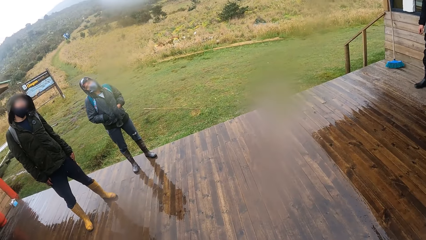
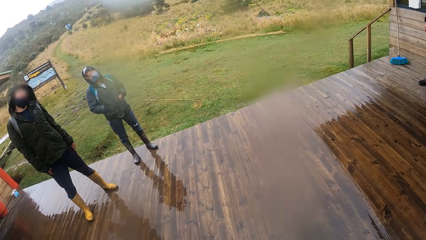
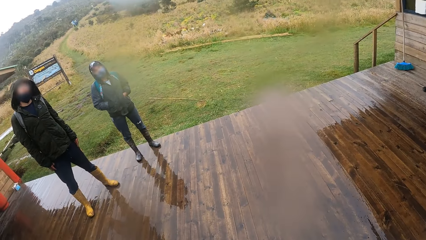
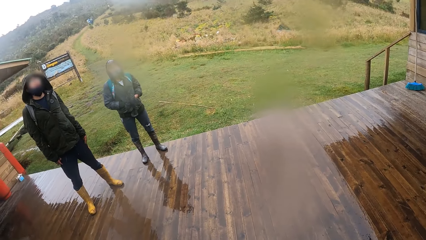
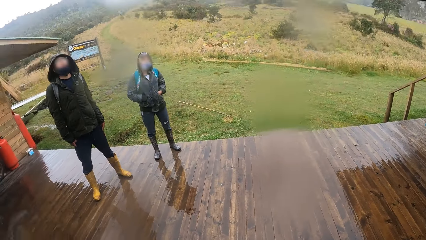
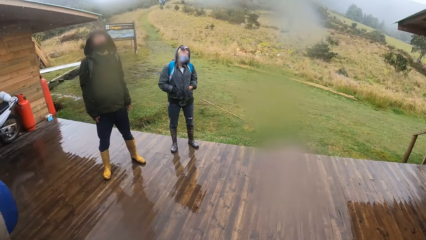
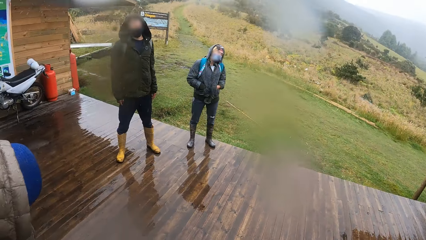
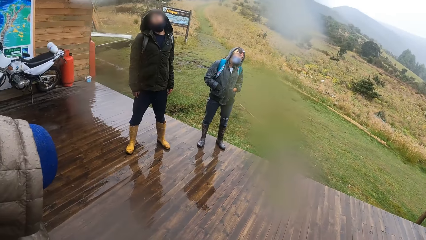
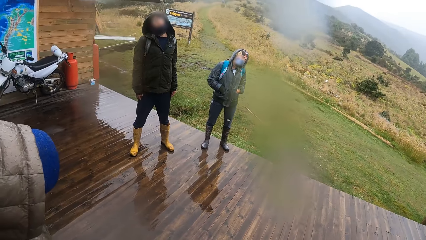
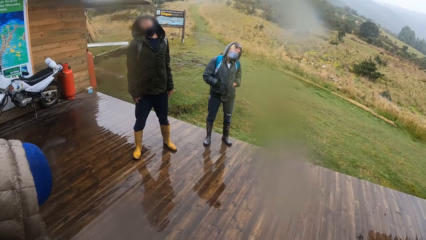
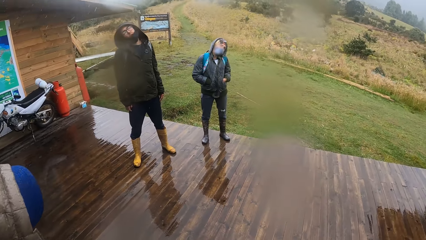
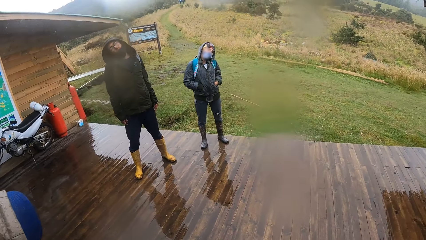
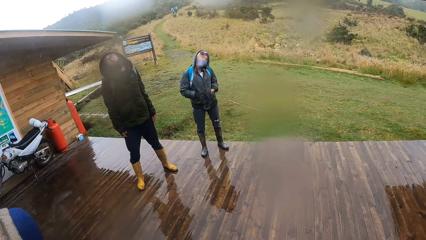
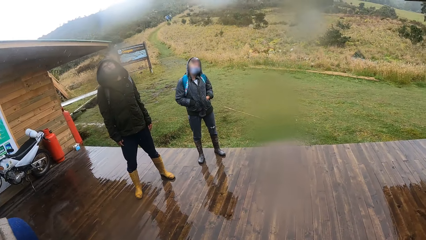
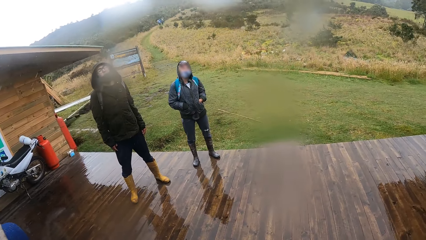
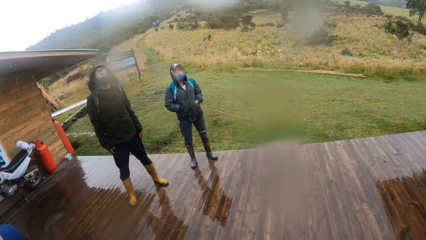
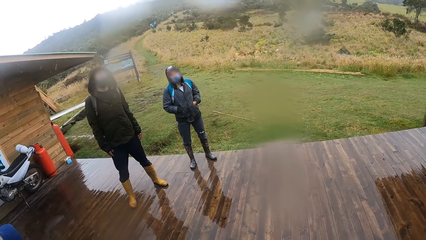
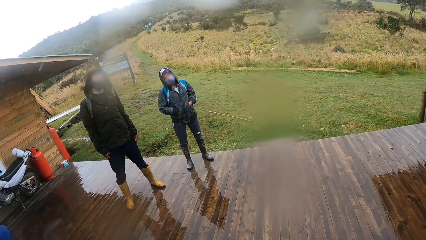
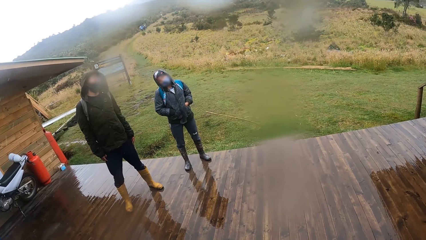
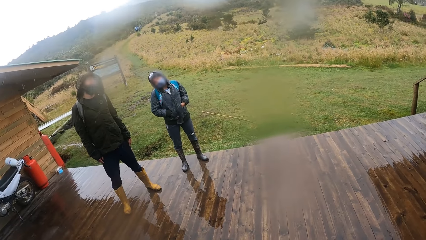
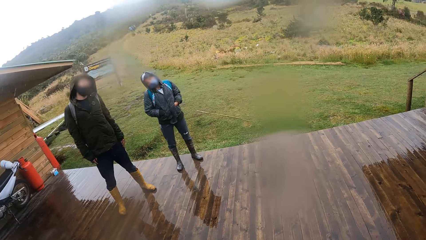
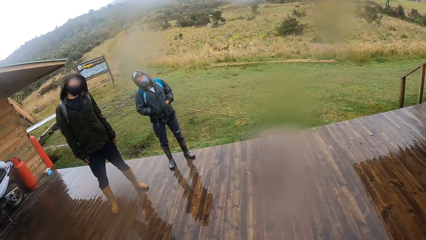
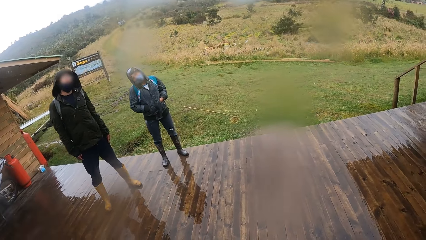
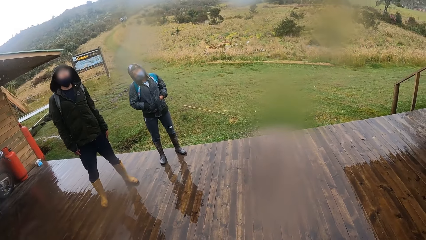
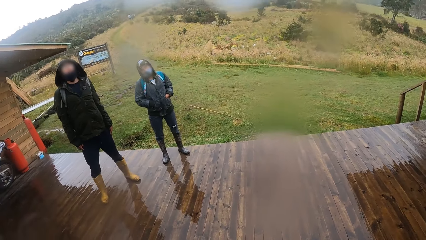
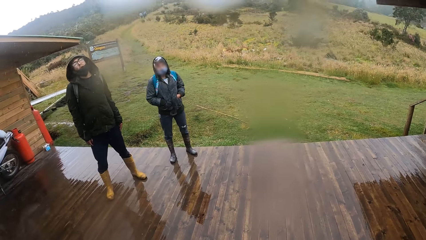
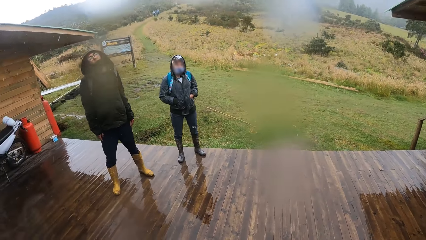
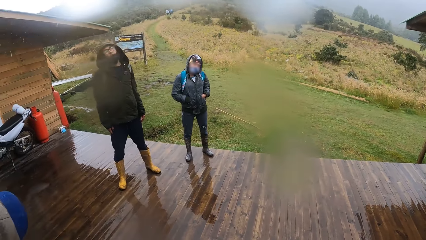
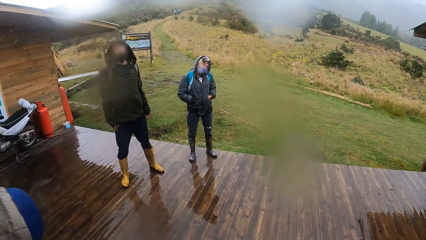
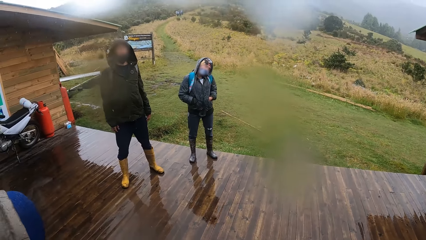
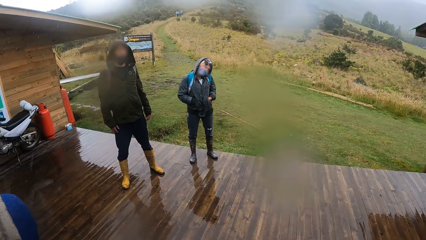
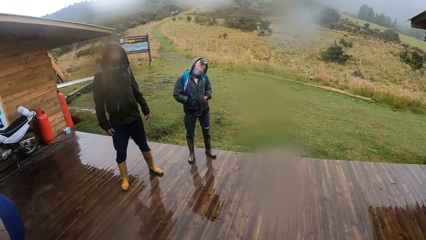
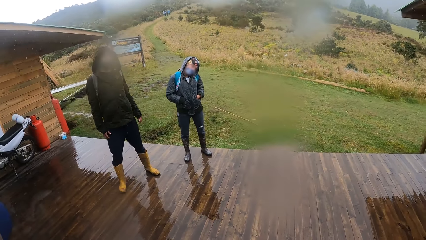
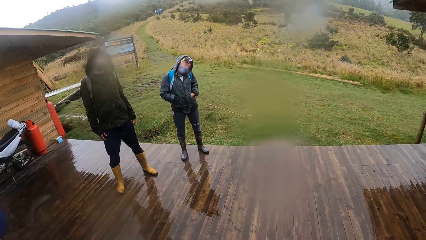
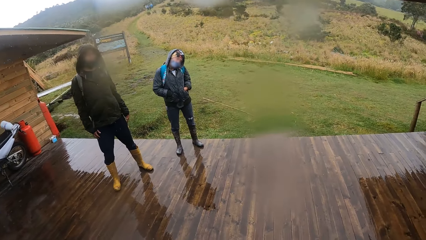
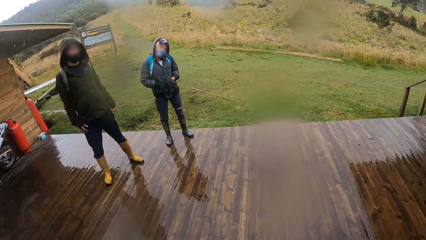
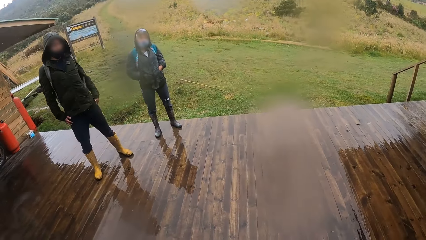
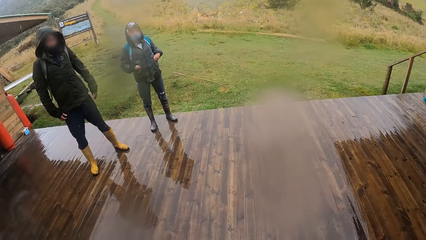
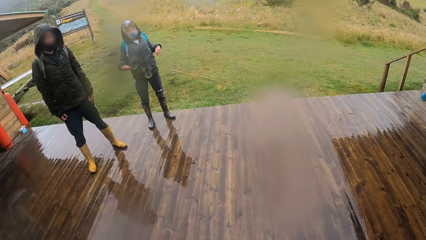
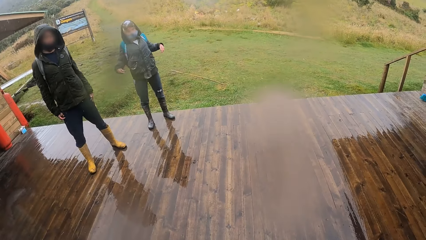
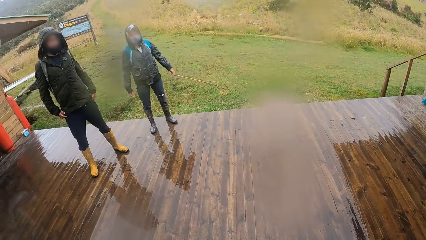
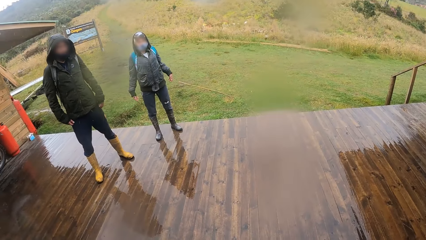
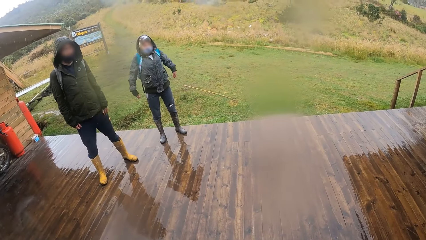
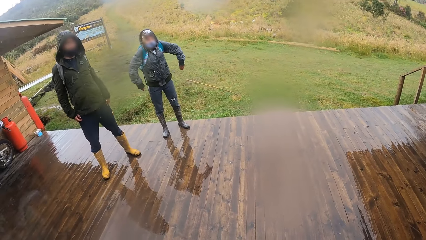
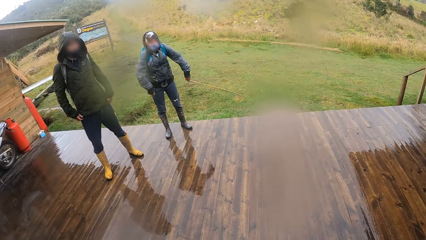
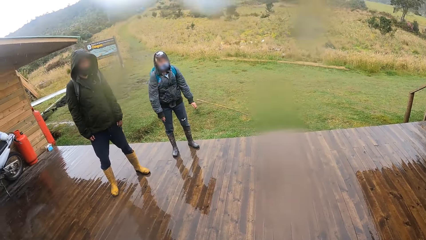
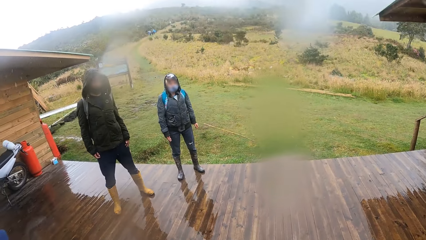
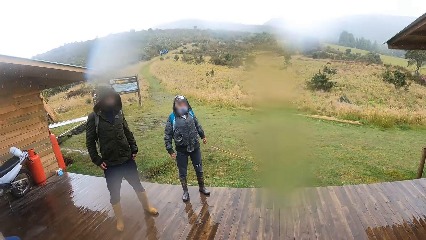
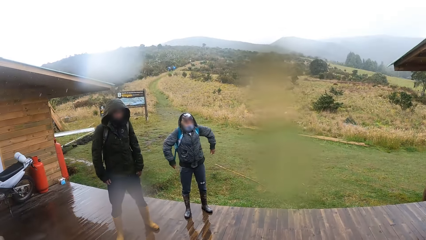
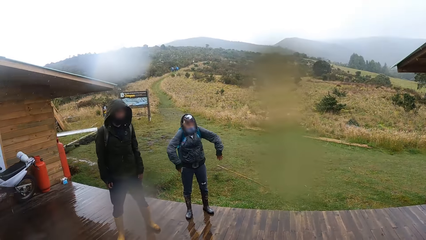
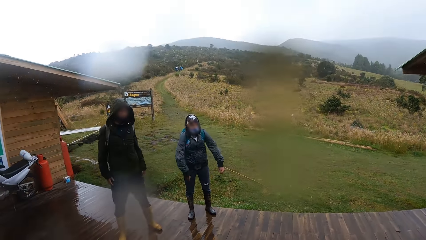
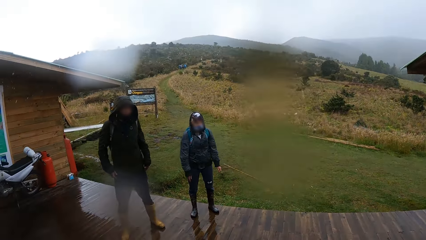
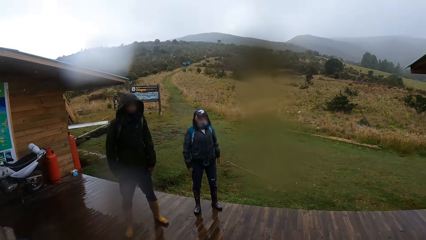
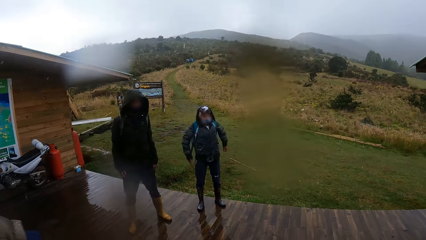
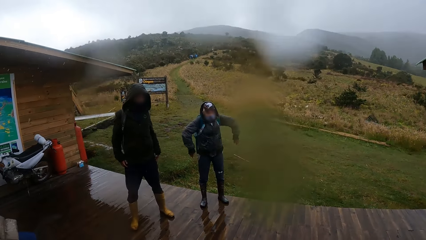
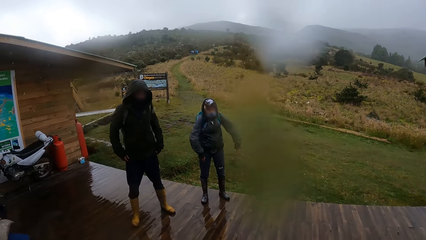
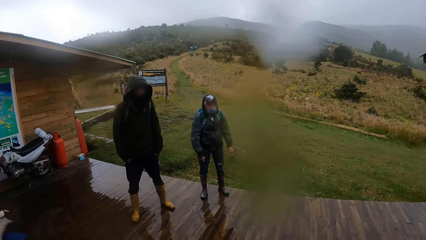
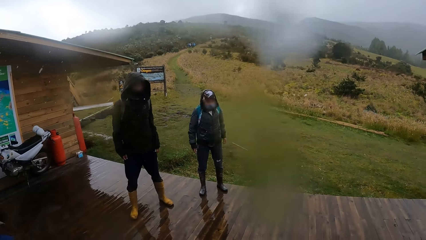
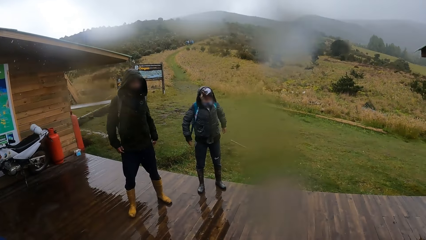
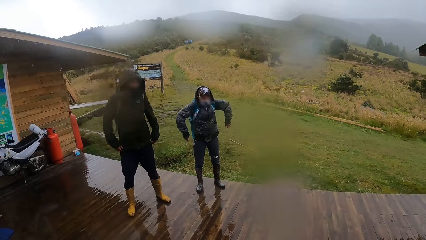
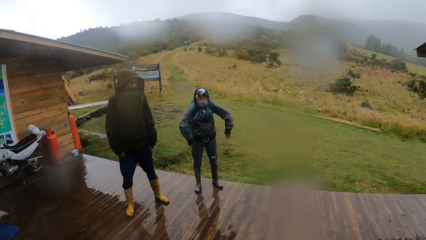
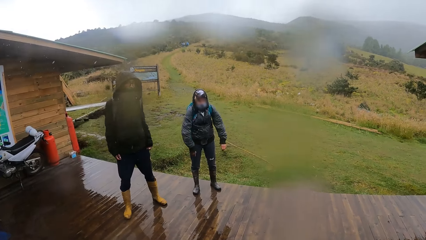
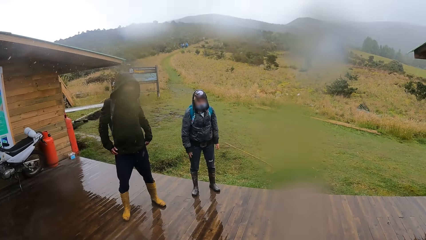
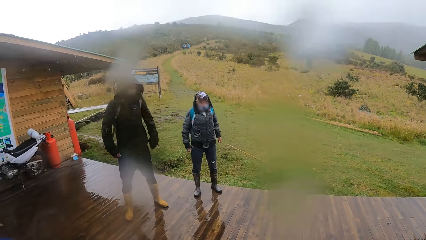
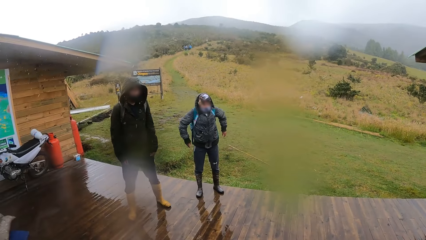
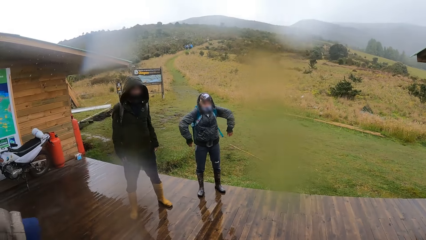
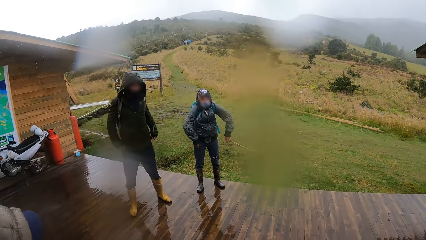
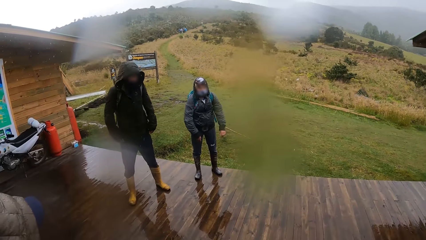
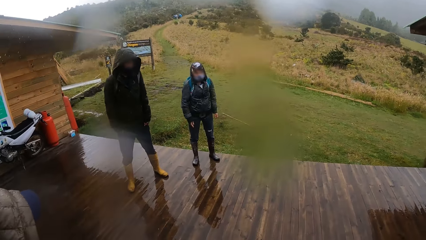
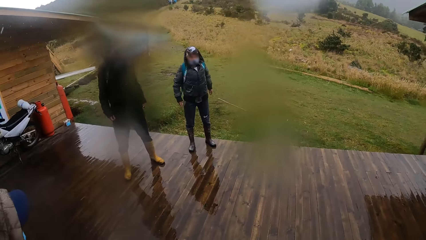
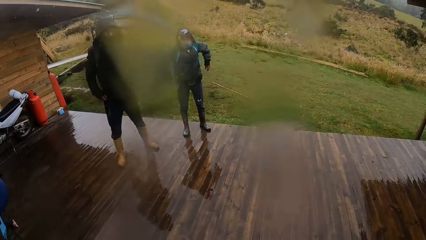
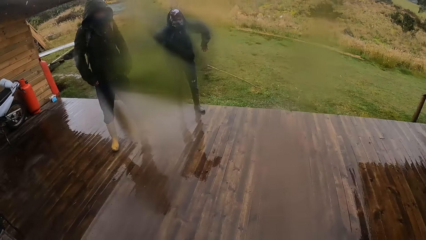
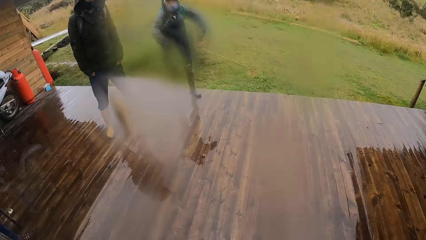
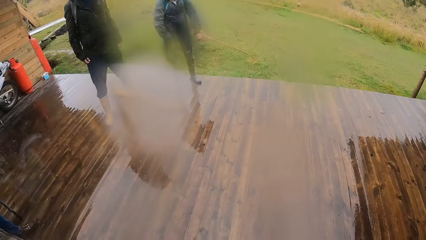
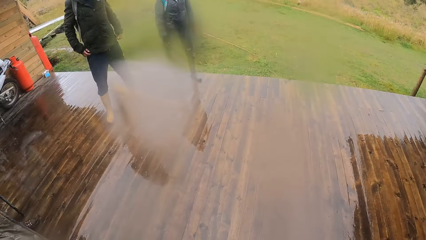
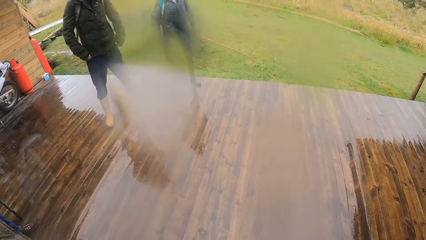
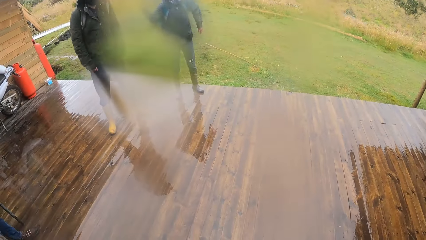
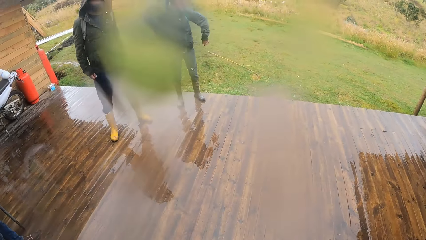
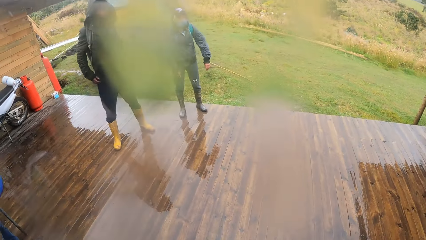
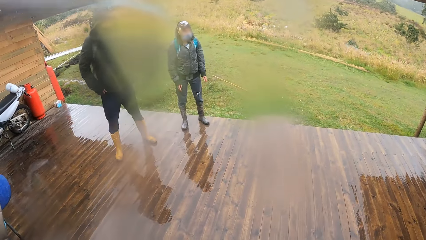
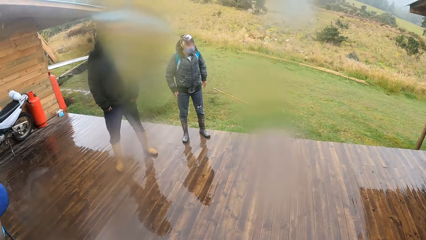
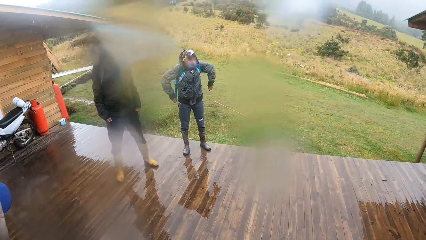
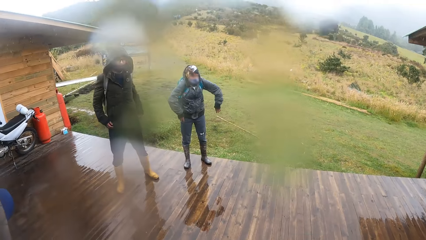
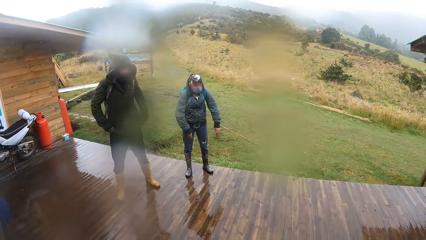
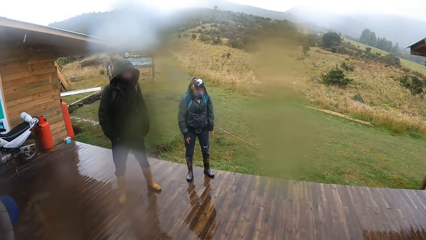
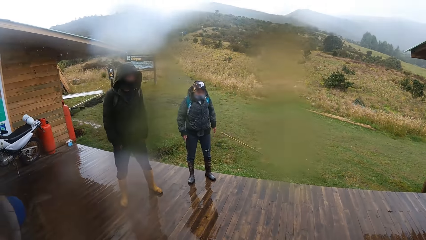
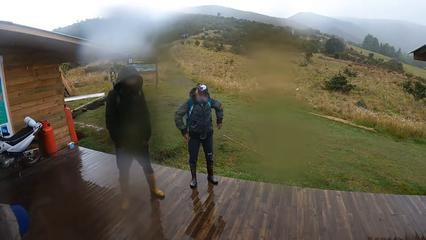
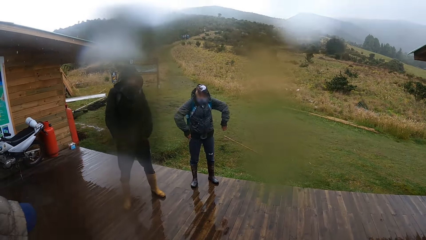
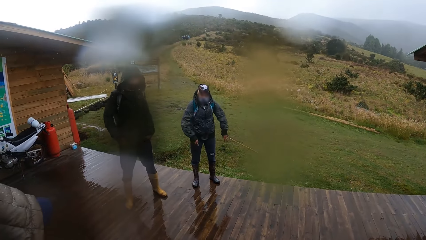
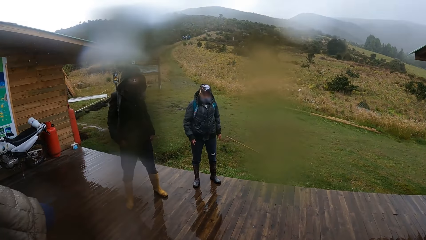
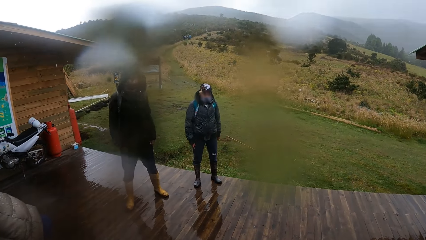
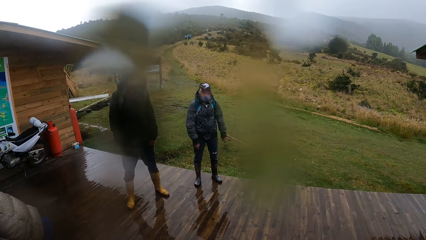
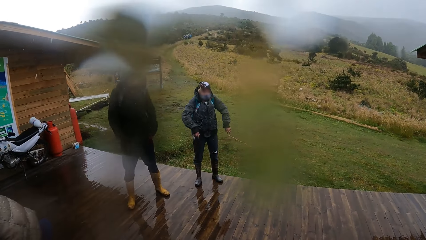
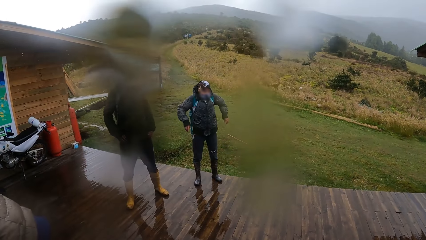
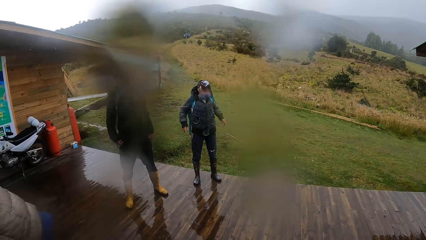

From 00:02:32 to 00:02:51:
A man swings his head. Another man swings his hands.
